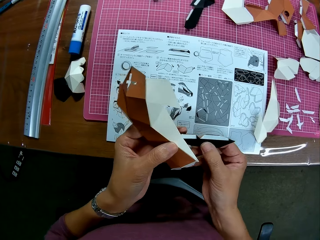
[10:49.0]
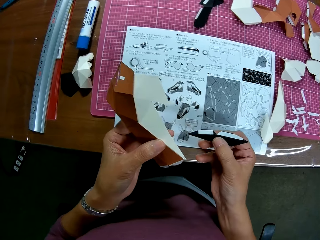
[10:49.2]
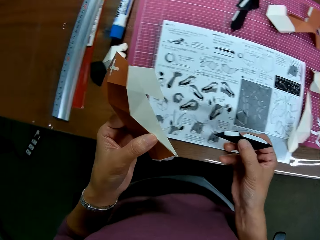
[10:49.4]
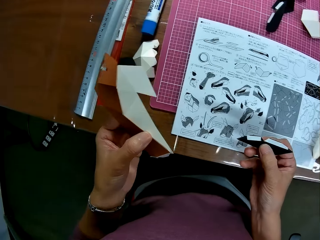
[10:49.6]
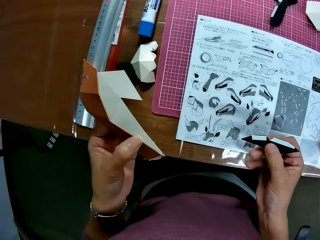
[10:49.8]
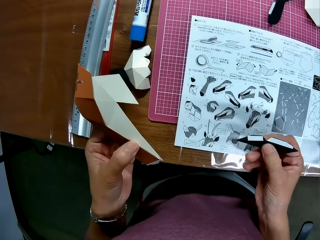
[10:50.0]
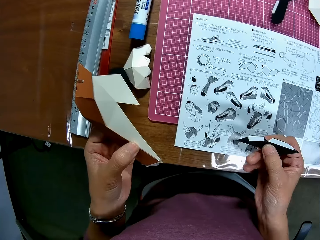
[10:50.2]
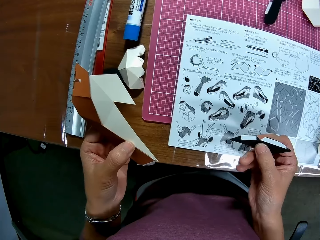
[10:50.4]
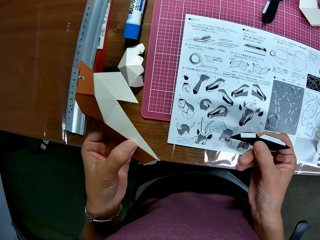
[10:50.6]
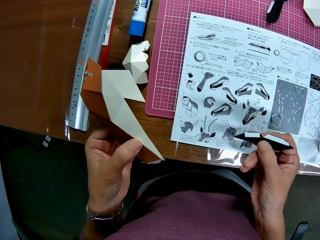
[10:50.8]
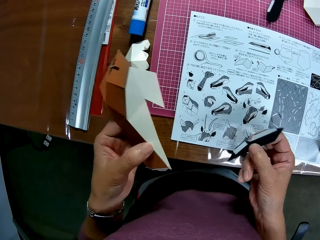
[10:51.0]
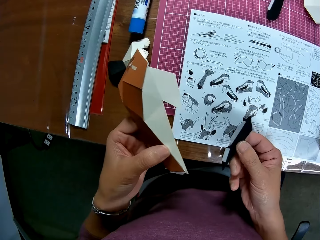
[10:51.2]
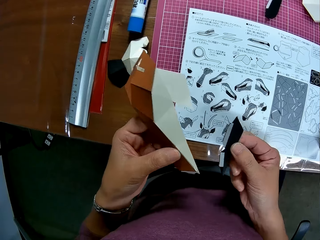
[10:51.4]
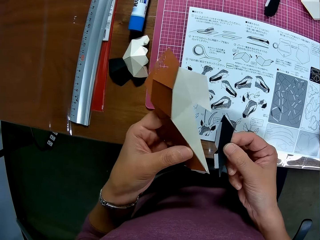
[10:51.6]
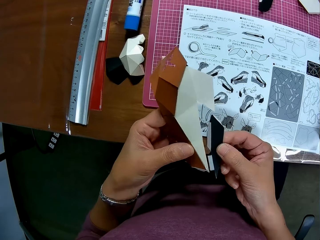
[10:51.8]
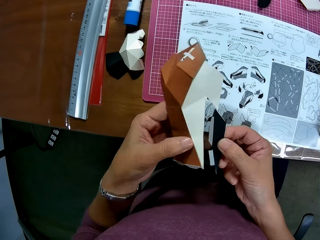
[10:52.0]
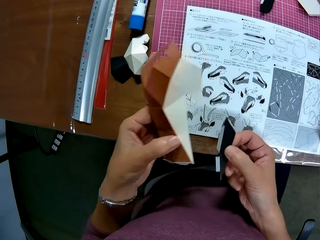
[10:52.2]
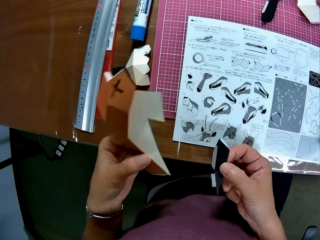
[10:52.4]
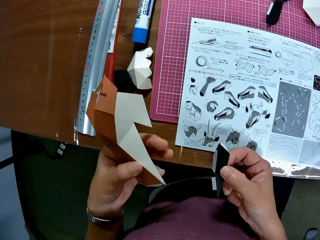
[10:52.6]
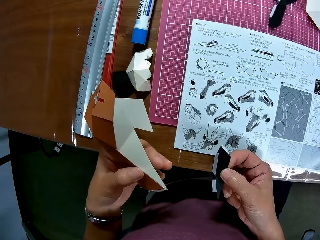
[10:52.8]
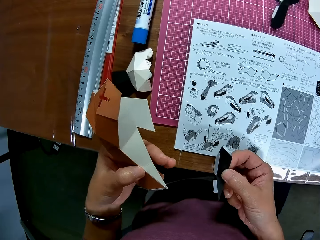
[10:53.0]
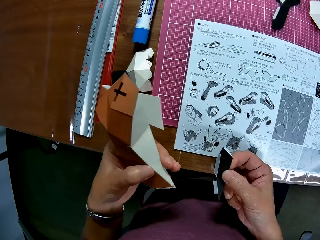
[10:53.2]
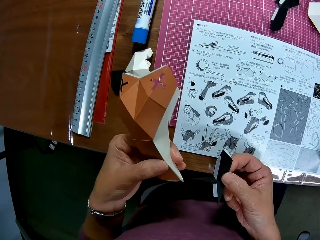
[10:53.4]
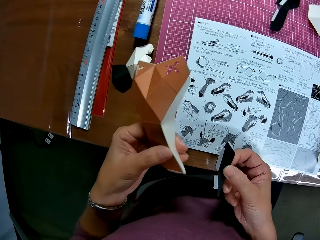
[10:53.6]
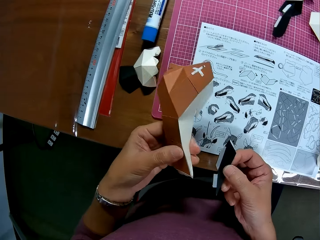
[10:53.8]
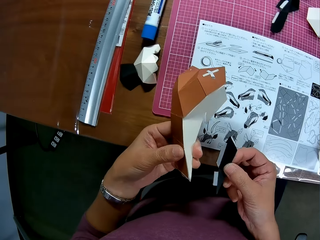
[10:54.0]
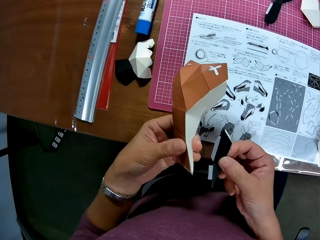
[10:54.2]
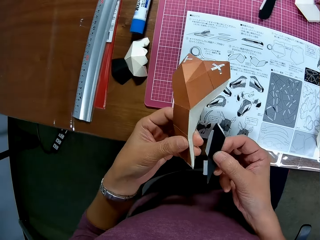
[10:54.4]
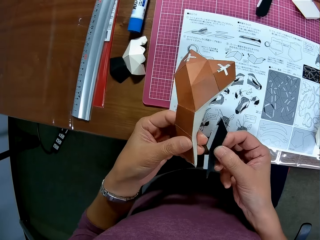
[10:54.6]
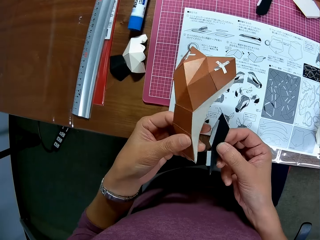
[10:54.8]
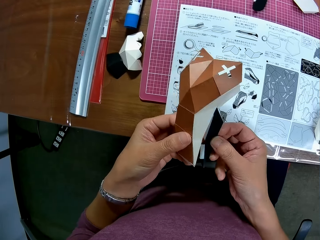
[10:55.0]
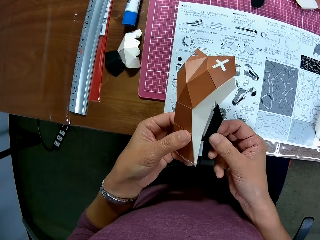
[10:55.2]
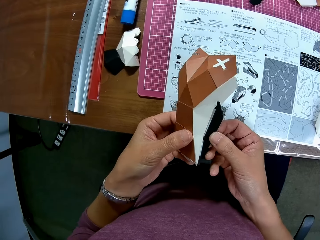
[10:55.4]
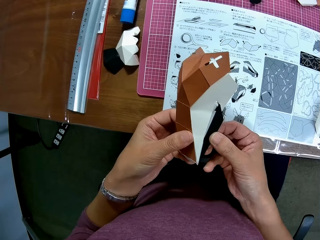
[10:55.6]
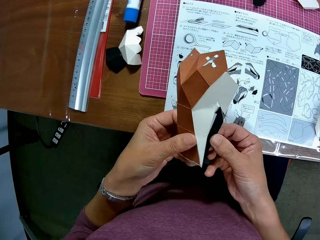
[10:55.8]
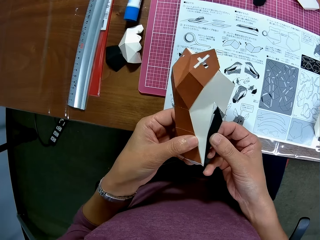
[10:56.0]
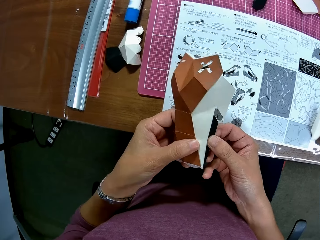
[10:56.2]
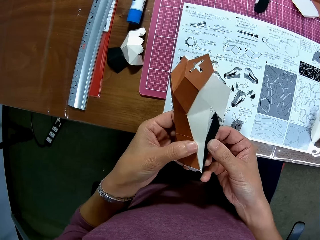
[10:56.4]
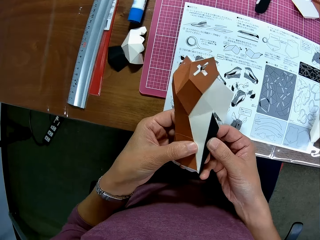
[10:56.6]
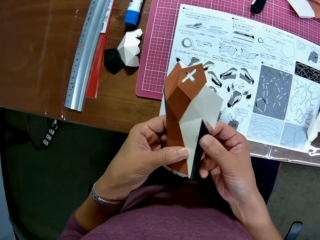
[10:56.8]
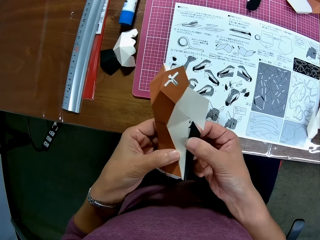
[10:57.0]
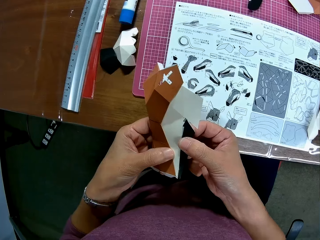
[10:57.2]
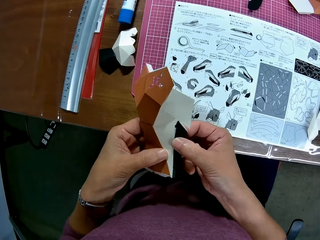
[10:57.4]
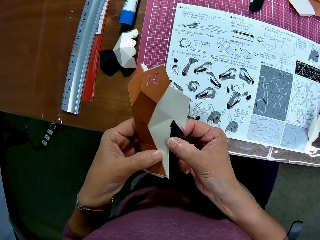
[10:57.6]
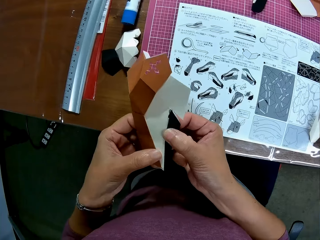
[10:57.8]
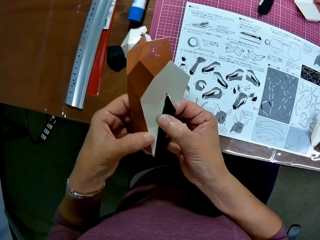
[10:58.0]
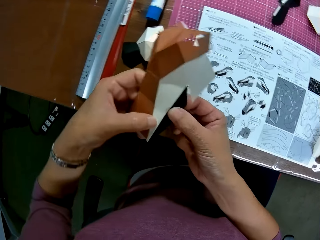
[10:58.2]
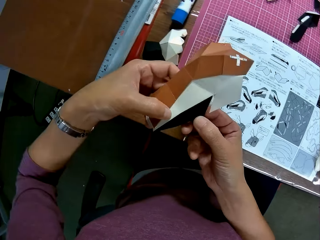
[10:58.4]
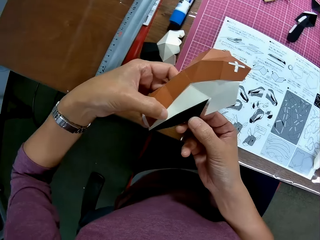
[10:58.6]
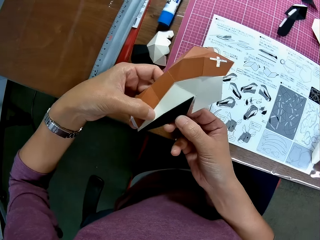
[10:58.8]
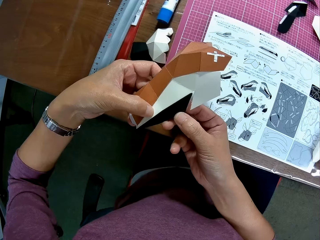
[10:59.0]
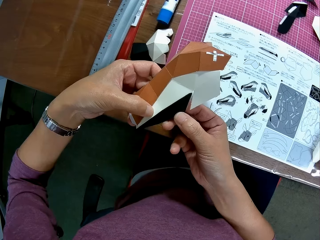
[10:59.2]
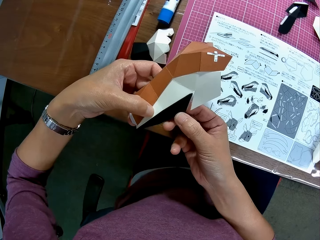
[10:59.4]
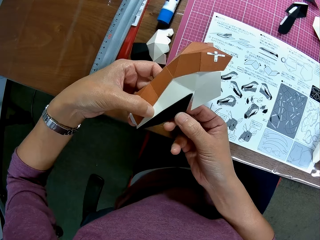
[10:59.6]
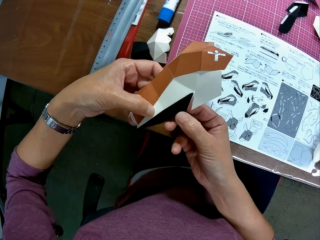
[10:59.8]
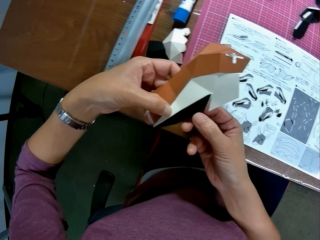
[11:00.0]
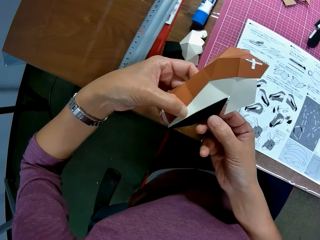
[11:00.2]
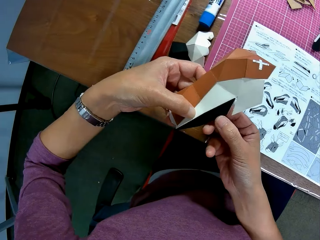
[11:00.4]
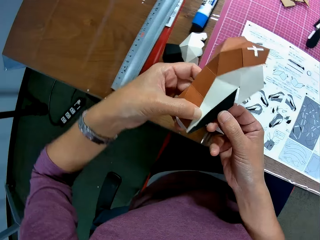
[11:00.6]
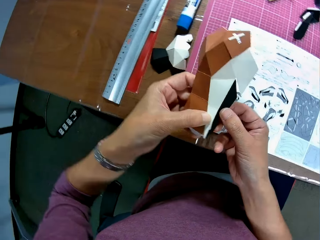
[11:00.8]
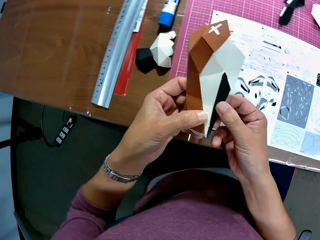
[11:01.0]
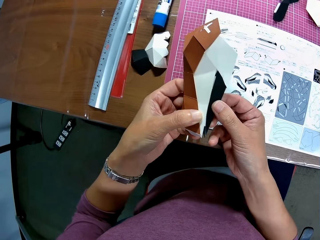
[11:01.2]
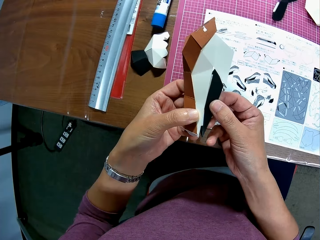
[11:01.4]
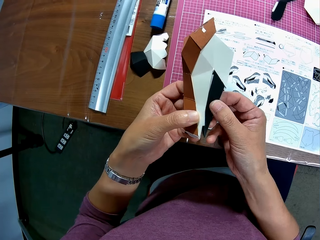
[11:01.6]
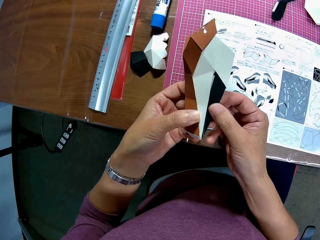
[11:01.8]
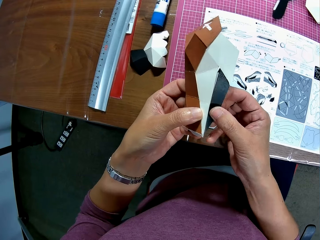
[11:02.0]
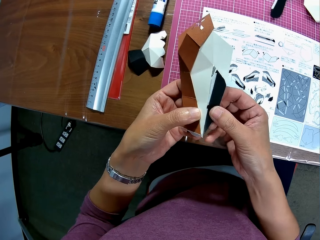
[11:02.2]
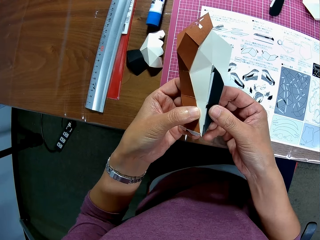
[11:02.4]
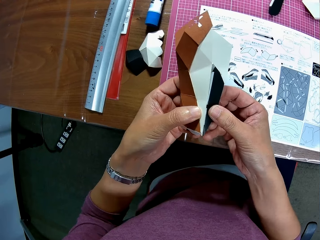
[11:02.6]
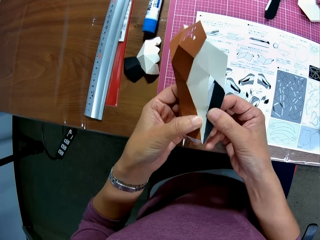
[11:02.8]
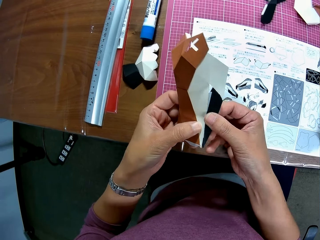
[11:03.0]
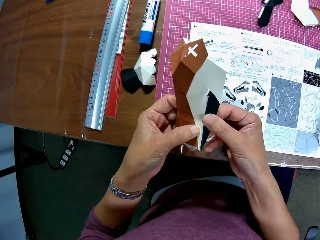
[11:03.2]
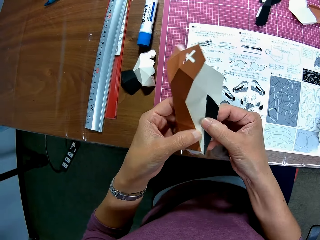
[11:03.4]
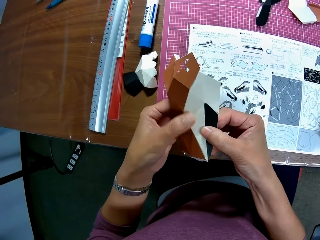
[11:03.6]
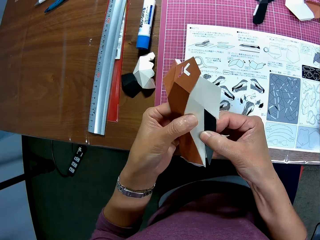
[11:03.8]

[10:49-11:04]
The camera wearer stares at the paper. He arranges the paper crafts in his hand. He joins the paper crafts. He turns the paper crafts. He presses the paper crafts. He turns the paper craft.

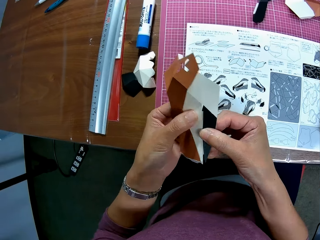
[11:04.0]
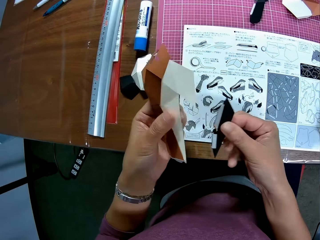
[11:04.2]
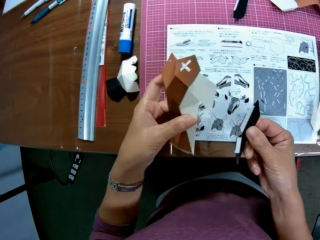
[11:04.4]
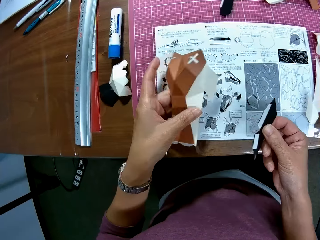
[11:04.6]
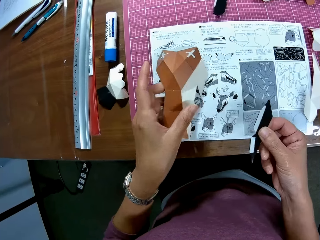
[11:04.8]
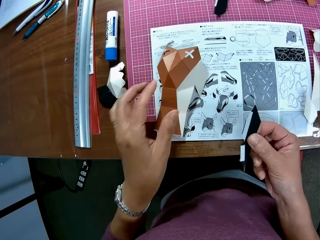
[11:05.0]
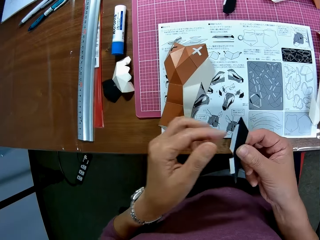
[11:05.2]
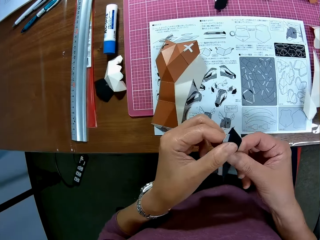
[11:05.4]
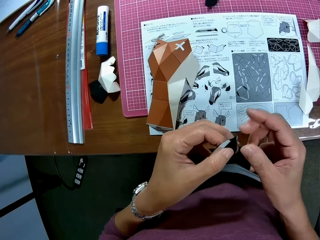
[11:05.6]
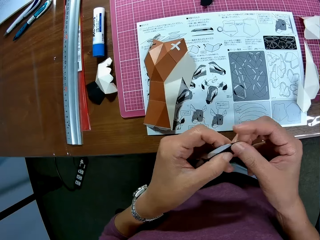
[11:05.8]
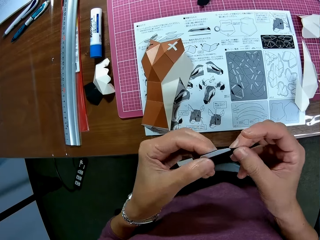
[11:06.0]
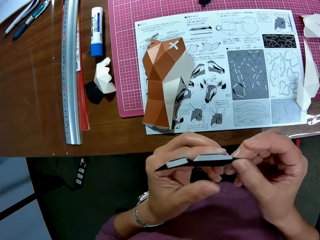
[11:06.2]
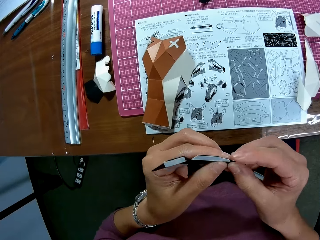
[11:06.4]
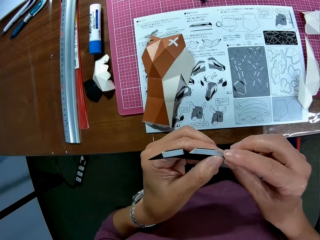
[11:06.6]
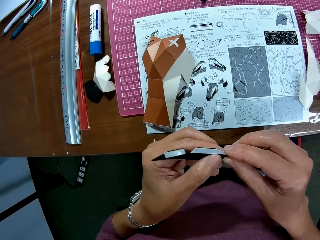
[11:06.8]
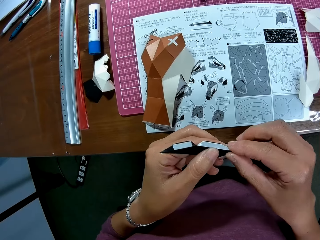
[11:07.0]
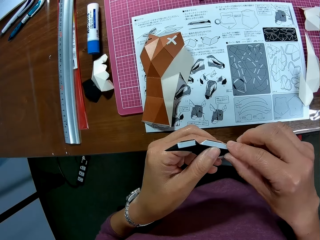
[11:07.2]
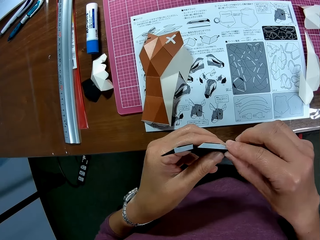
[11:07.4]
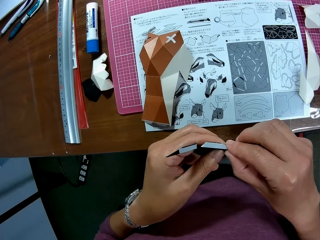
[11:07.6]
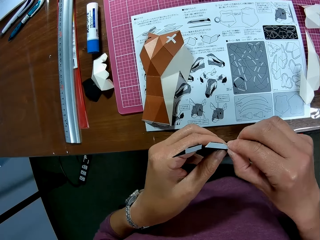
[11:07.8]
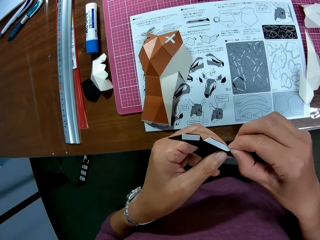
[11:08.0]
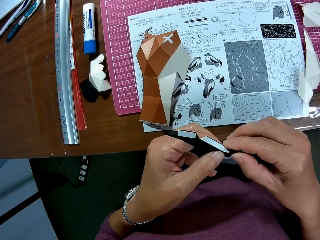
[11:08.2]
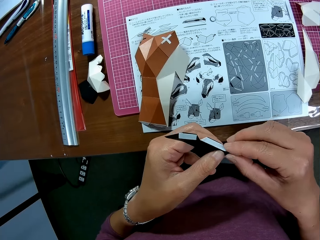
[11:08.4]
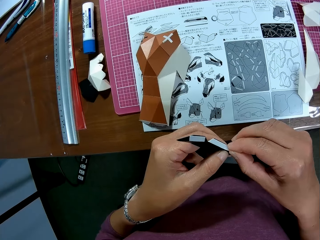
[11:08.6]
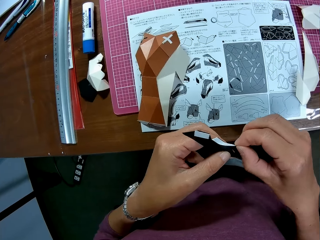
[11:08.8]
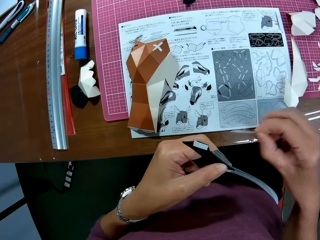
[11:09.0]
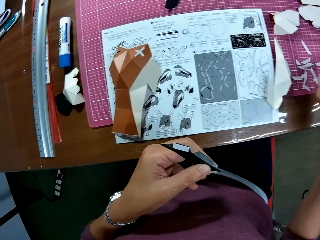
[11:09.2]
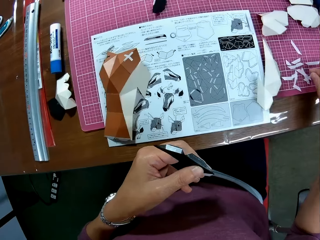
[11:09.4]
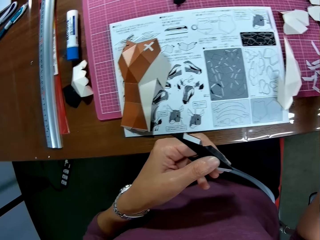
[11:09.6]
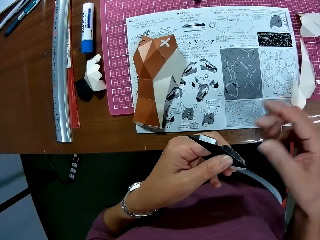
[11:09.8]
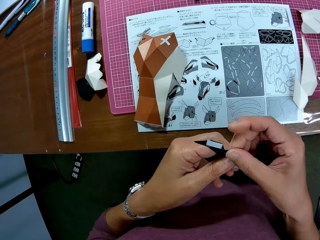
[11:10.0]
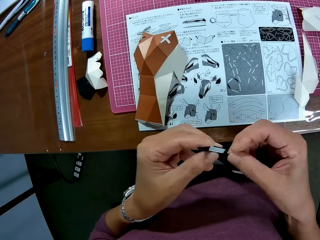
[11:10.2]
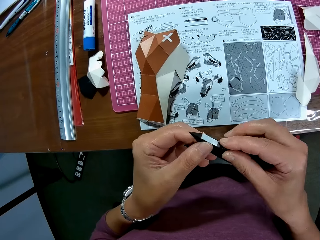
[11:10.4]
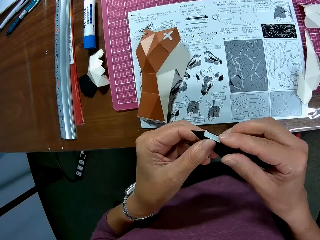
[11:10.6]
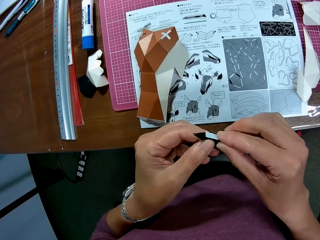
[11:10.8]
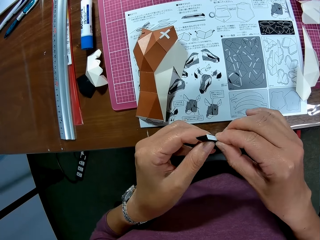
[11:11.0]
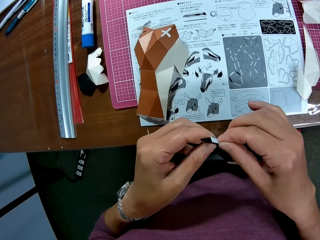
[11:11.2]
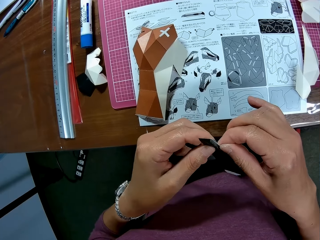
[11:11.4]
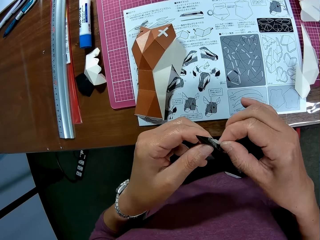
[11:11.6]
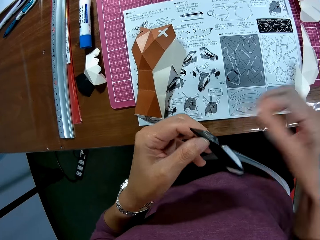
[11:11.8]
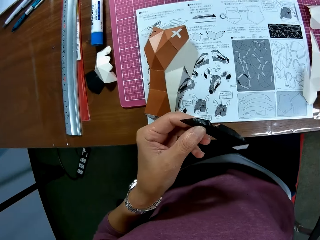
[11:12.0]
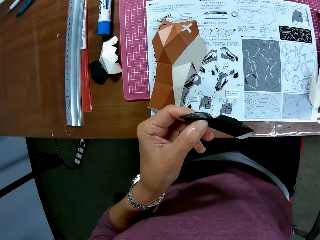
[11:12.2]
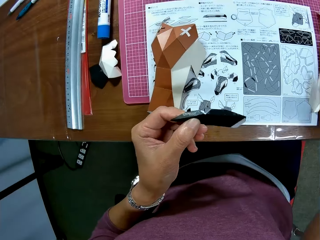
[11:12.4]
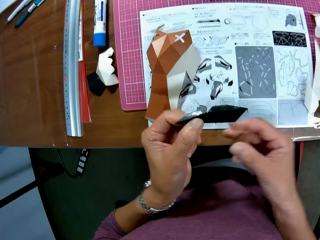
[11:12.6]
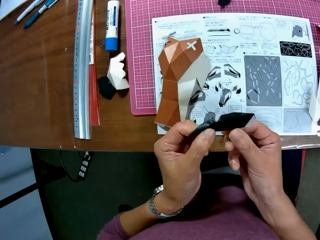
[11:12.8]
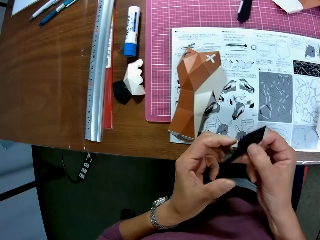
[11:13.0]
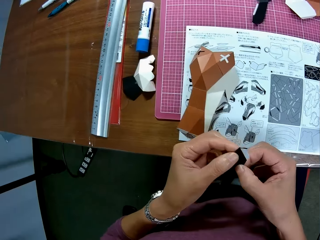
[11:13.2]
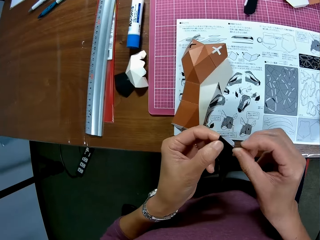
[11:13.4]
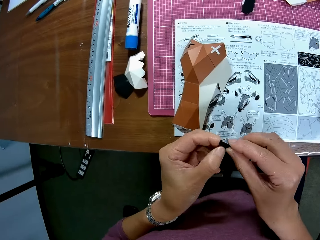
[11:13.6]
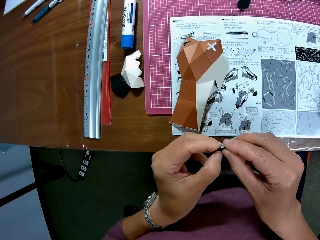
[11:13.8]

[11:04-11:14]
The camera wearer separates the paper craft. They drop the joined paper craft on the table. They hold the black paper craft. They remove a paper tape from the paper craft. They drop the paper tape on the table. They remove a paper tape from the paper craft. They drop the paper tape on the table.
